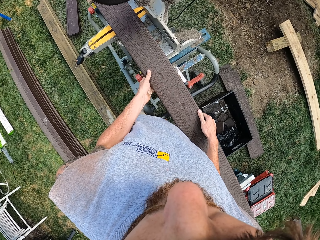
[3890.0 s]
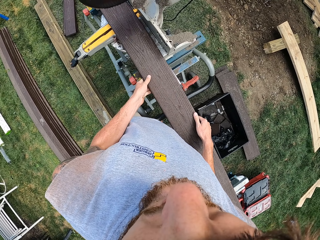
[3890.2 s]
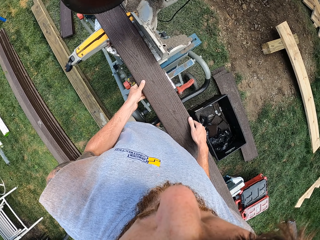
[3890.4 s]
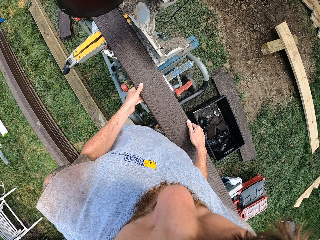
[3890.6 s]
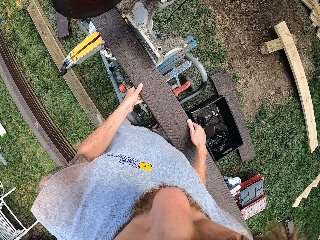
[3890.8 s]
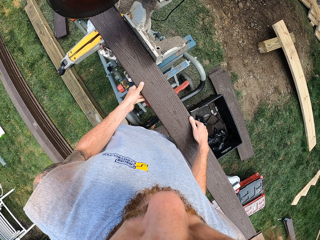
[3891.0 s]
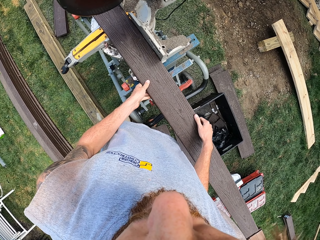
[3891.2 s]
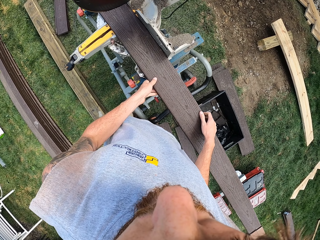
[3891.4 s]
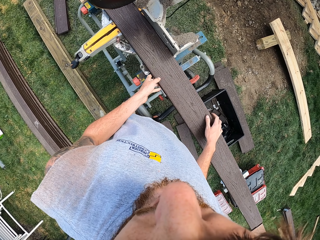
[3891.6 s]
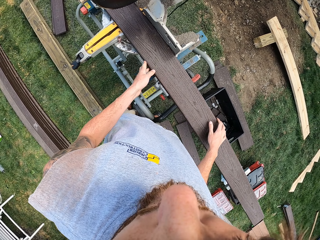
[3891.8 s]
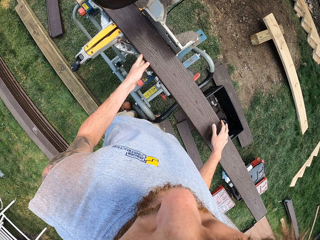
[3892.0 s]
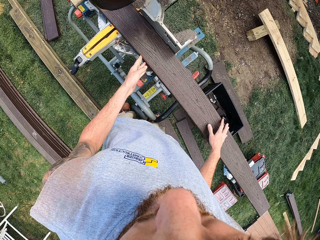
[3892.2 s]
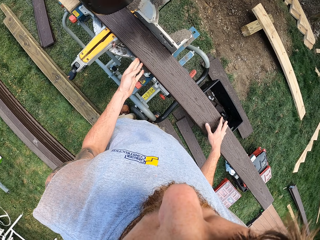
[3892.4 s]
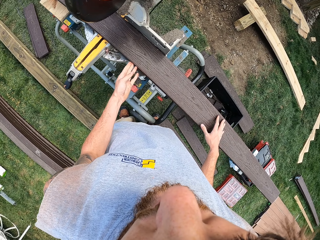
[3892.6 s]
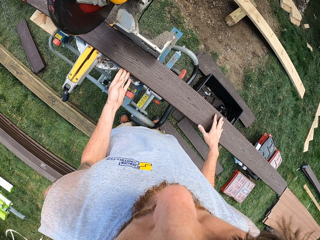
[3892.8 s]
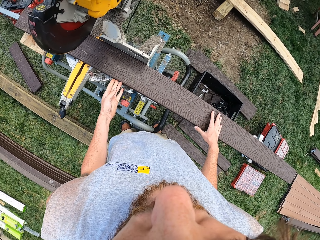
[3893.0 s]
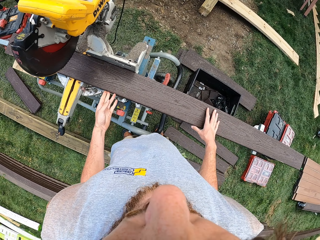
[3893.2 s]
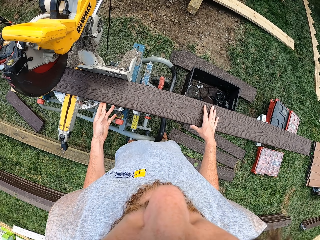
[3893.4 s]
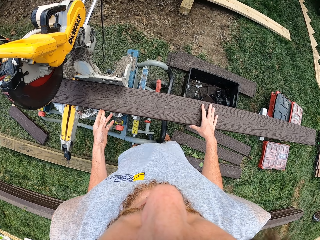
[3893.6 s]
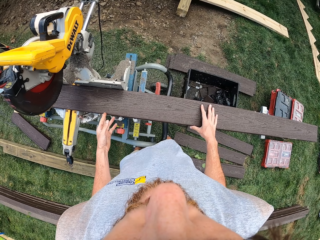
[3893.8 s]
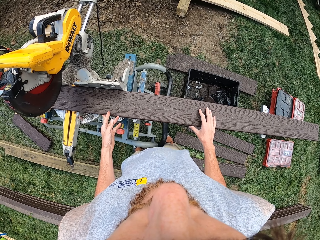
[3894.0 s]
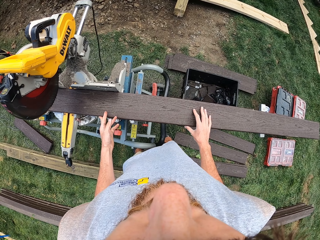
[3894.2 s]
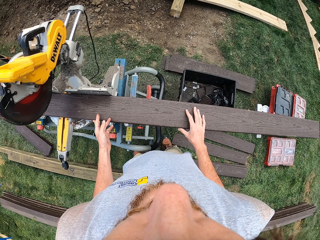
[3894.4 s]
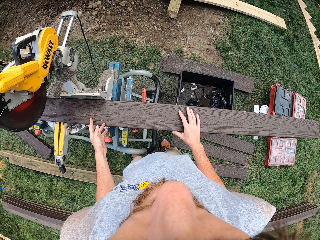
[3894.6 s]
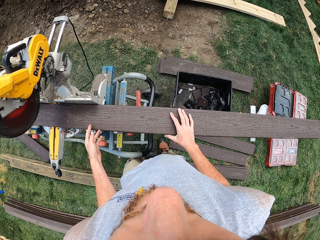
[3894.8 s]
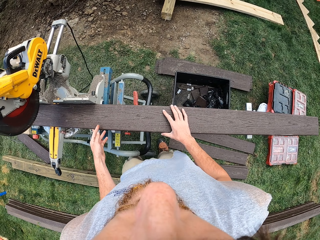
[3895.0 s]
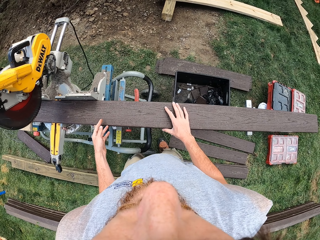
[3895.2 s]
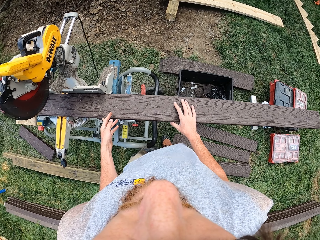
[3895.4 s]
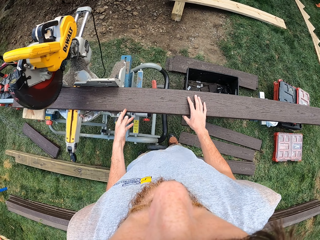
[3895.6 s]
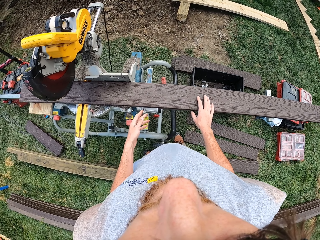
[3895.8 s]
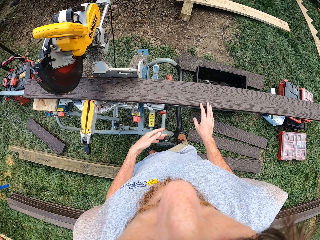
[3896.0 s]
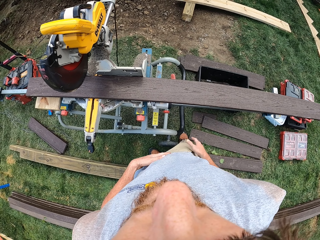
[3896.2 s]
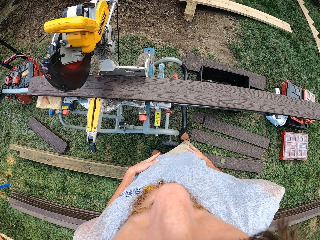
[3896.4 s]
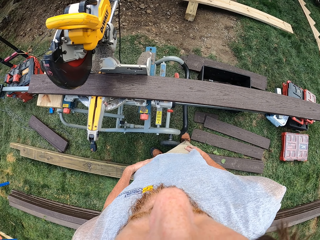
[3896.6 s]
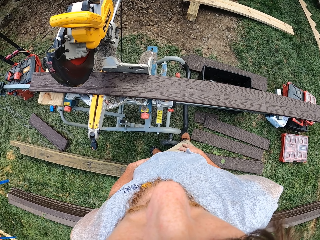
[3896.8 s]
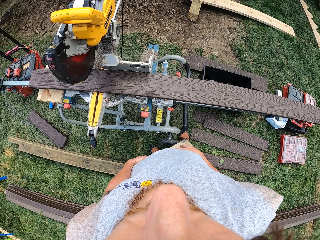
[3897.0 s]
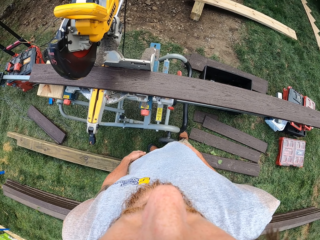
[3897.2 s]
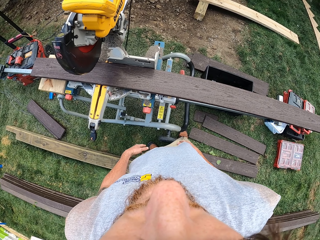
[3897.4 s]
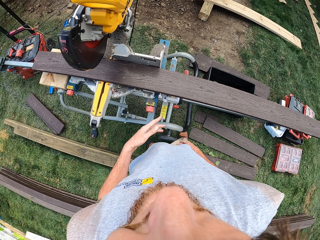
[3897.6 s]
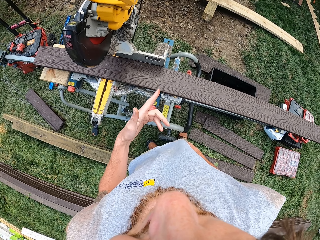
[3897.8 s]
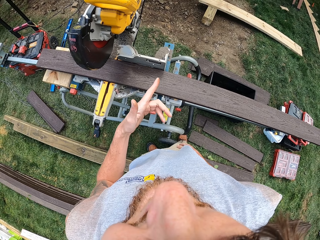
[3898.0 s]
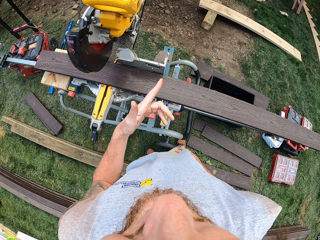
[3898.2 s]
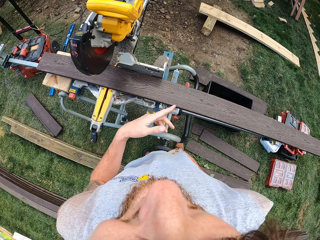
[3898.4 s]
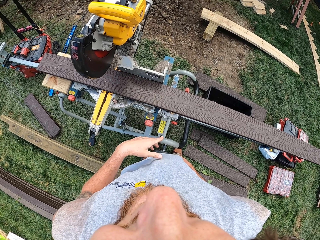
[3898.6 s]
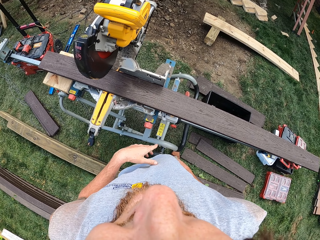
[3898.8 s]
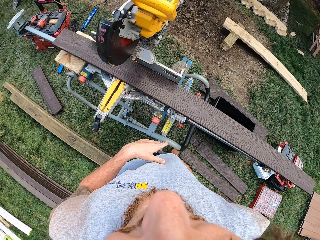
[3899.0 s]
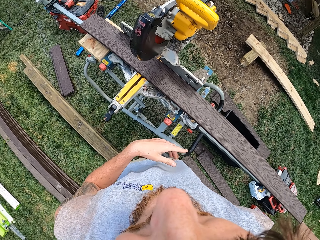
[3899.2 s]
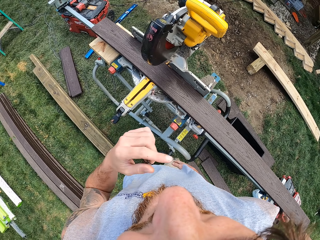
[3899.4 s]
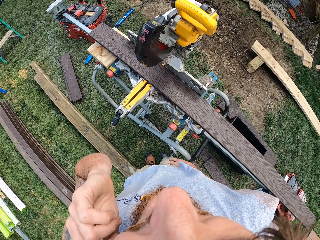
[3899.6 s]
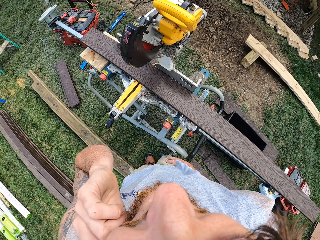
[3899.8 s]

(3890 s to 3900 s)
The camera wearer places the wood on the wood cutter. They adjust the wood. They withdraw the hands from the wood and touch the body. They look on the wood. They gesture with the left hand in the site.

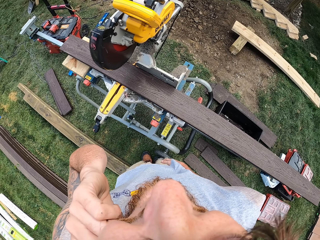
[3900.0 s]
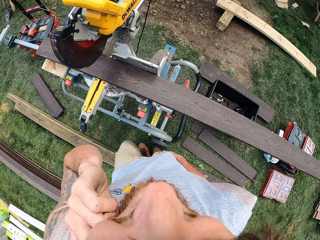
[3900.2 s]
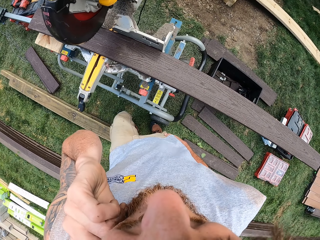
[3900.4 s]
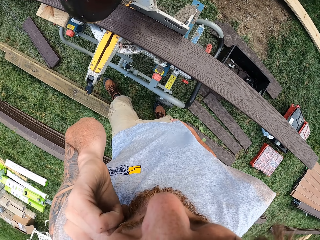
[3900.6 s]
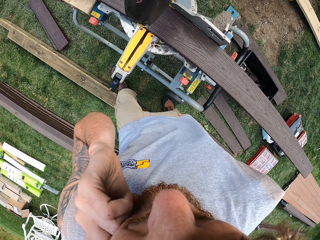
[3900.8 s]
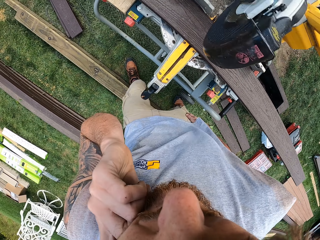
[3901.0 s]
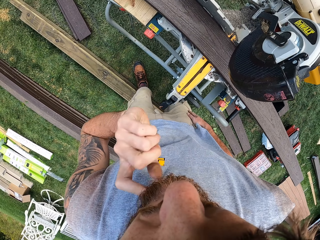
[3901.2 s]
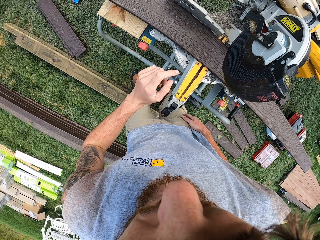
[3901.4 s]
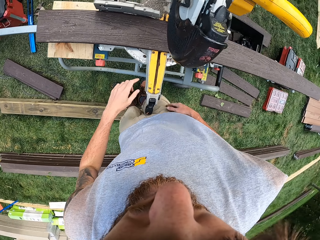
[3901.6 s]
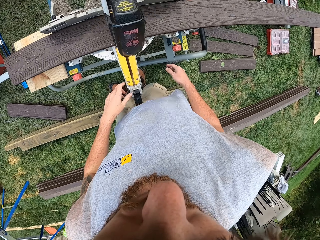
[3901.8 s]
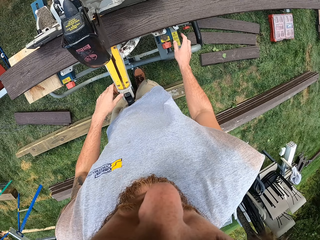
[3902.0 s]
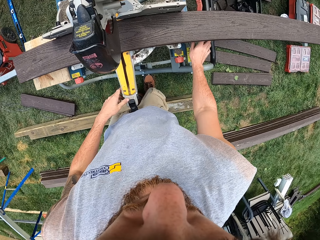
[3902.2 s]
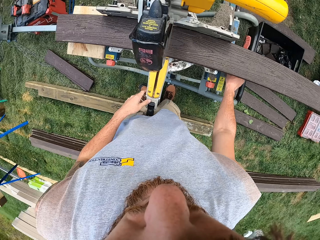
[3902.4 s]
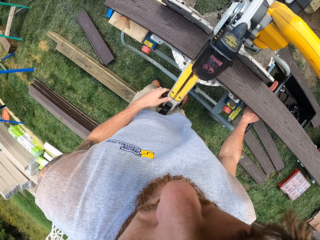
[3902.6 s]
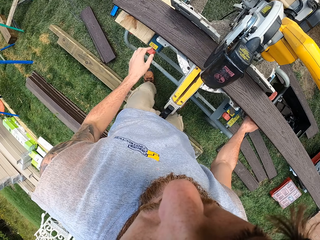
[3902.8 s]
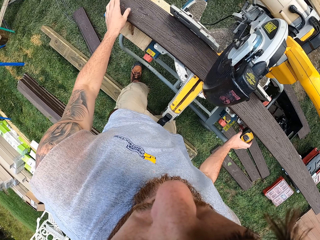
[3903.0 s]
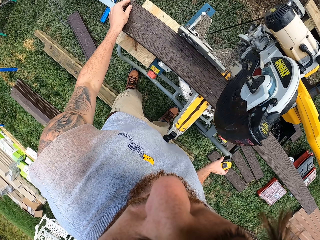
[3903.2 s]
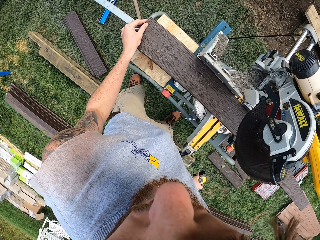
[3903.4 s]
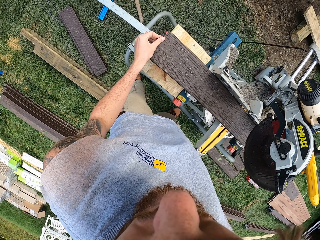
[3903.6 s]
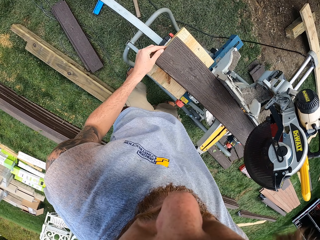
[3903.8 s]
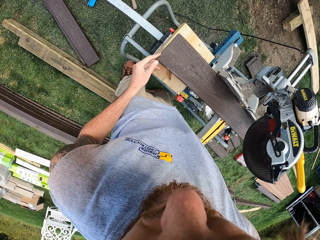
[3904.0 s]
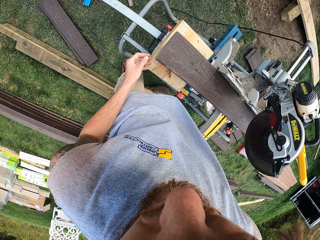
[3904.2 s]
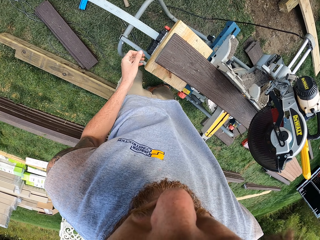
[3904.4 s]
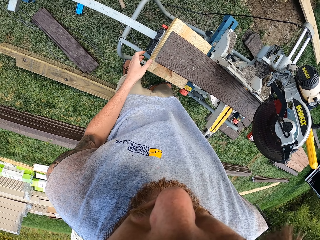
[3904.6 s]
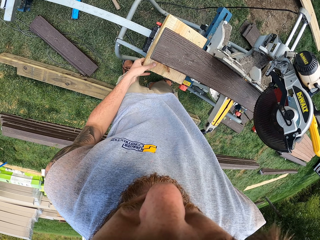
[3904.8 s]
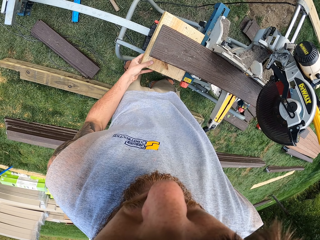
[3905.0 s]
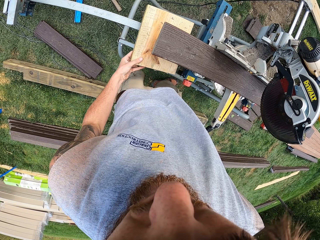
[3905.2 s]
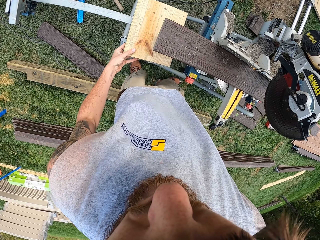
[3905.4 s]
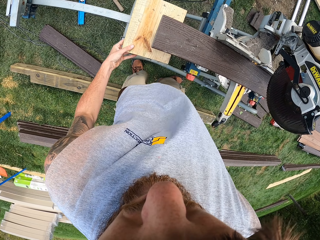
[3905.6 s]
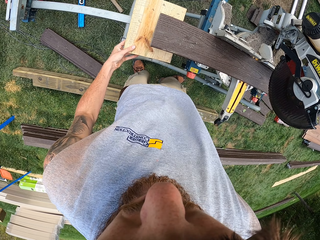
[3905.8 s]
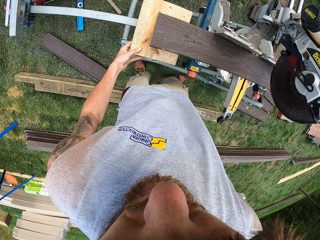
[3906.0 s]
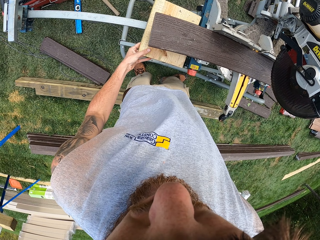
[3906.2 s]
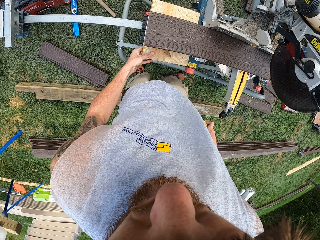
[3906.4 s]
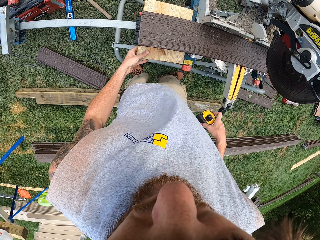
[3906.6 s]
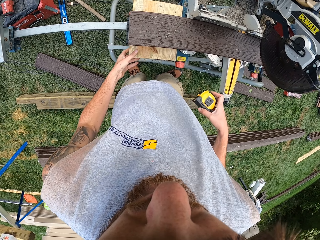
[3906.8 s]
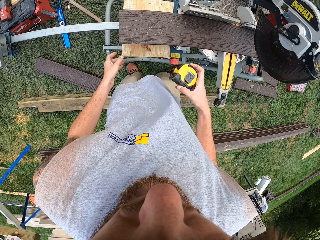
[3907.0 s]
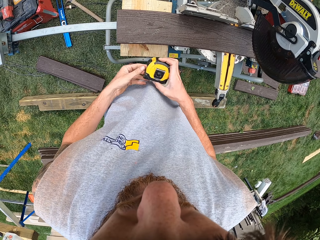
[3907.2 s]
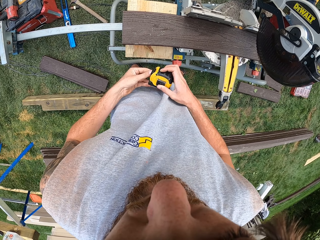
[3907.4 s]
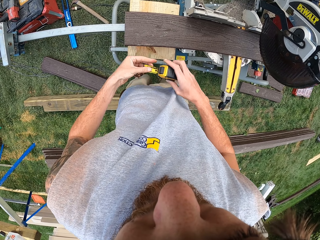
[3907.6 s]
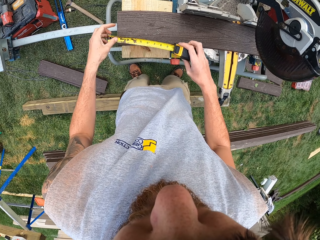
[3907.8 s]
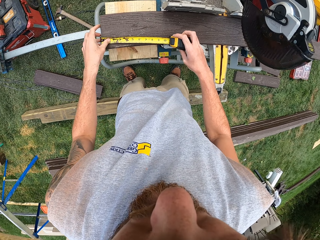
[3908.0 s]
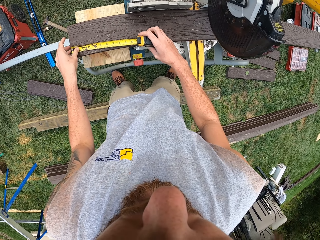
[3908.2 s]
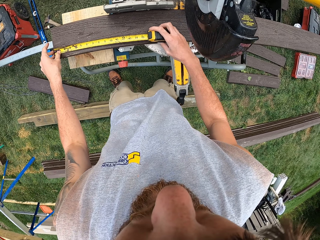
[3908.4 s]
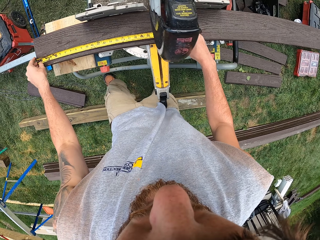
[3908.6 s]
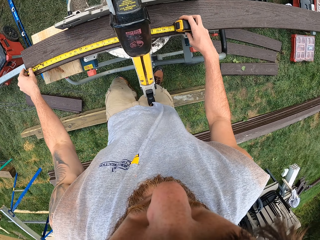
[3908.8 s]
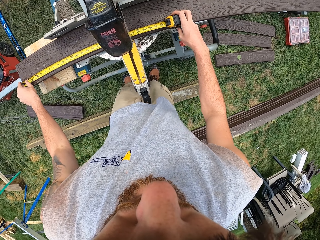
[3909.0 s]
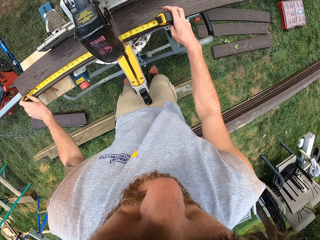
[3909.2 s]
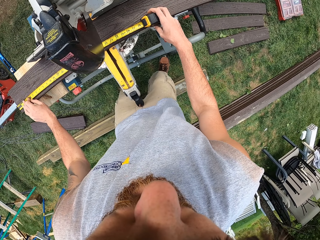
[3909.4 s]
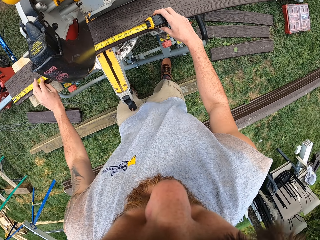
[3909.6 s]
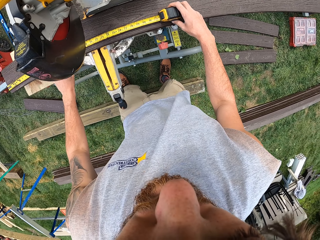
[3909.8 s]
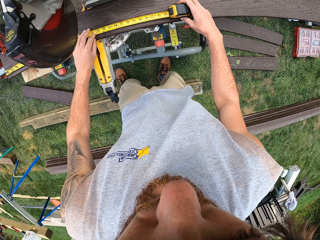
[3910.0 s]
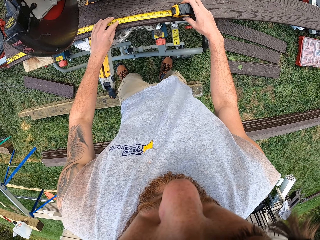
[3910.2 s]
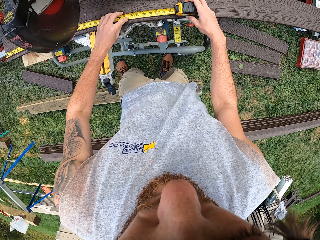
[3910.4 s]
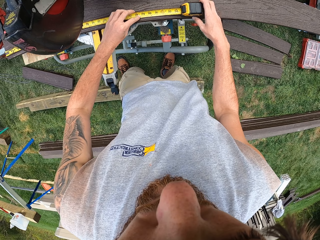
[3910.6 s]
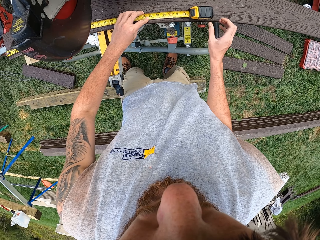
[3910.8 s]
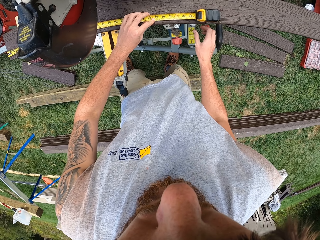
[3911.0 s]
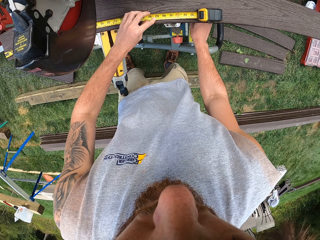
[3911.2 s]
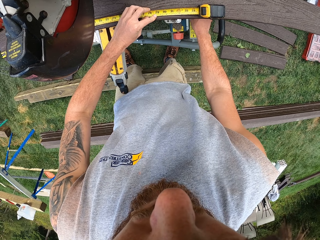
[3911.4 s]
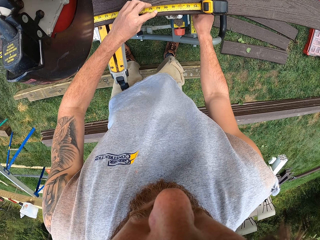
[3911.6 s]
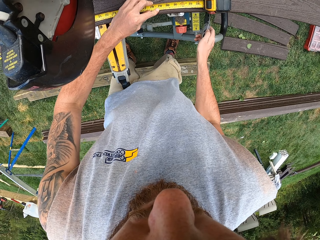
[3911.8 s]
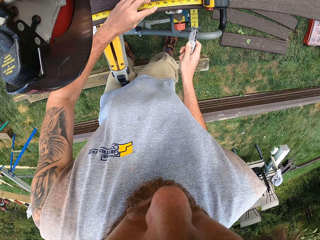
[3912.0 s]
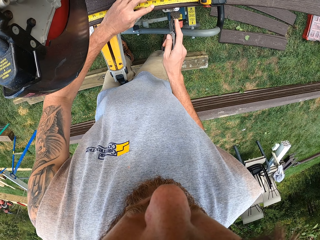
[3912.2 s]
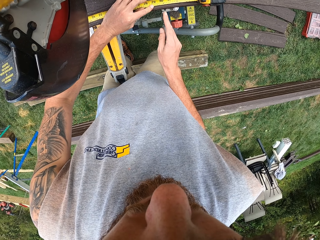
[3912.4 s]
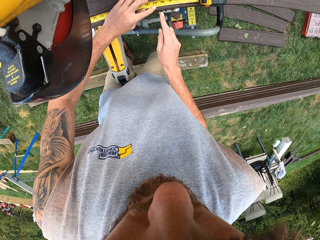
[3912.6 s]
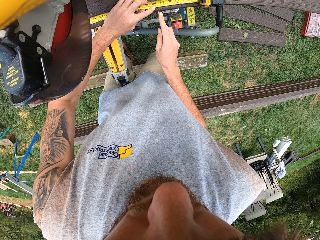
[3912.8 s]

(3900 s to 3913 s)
The camera wearer touches the head. They clean the left ear with the hand. They lower the left hand. They pick up the tape measure. They touch the wood. They pick up a piece of wood. They return the piece of wood. They adjust the tape measure. They measure the wood. They pick up the marking gauge.
